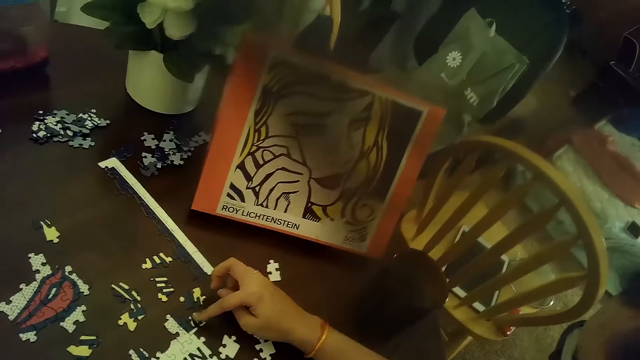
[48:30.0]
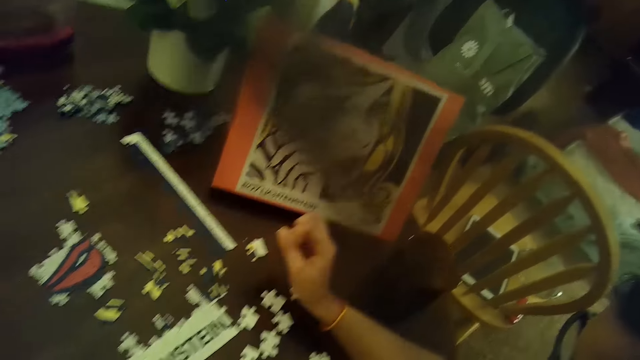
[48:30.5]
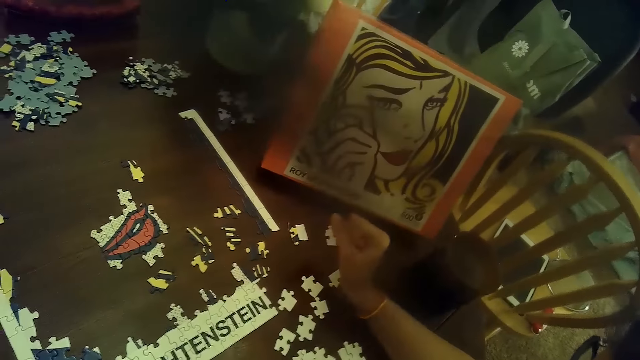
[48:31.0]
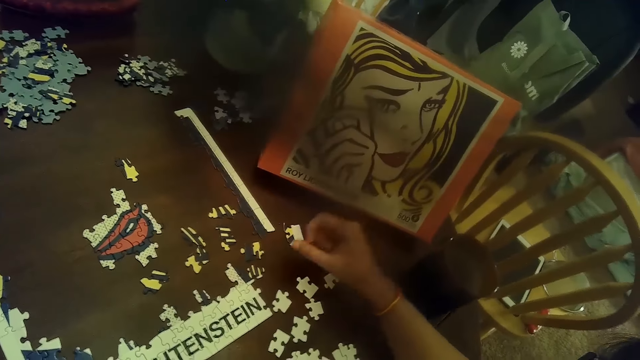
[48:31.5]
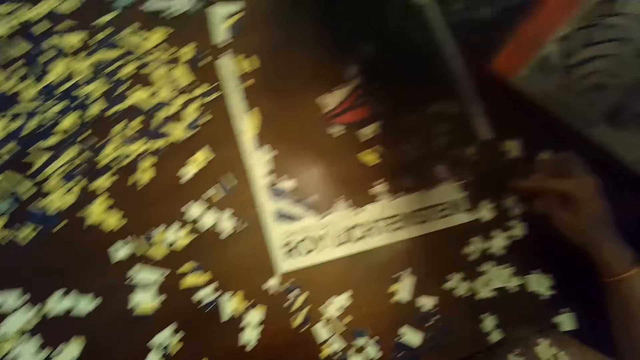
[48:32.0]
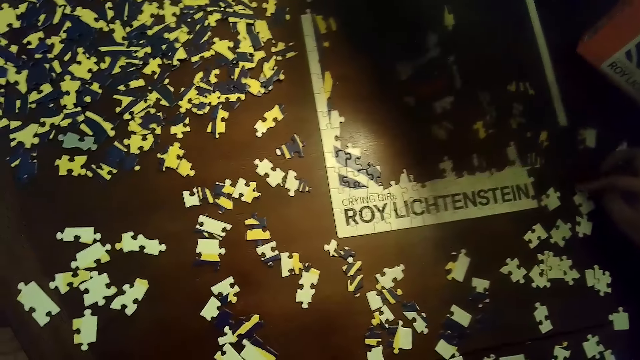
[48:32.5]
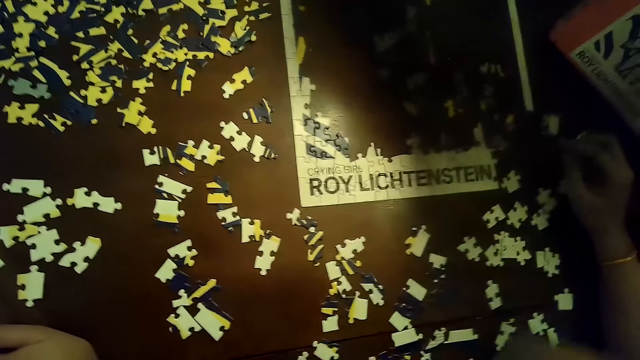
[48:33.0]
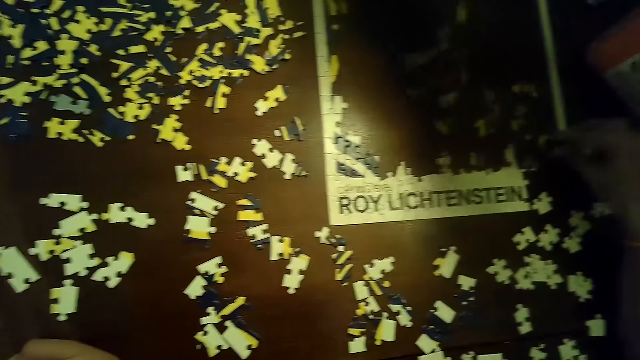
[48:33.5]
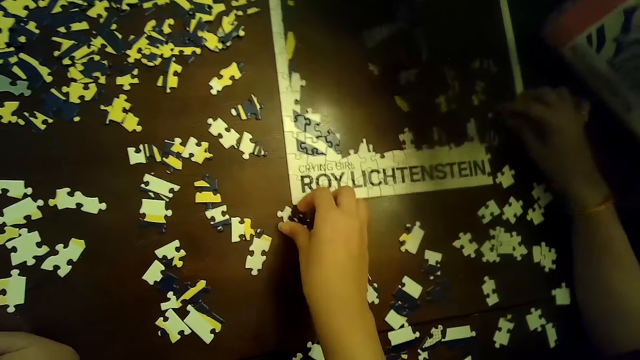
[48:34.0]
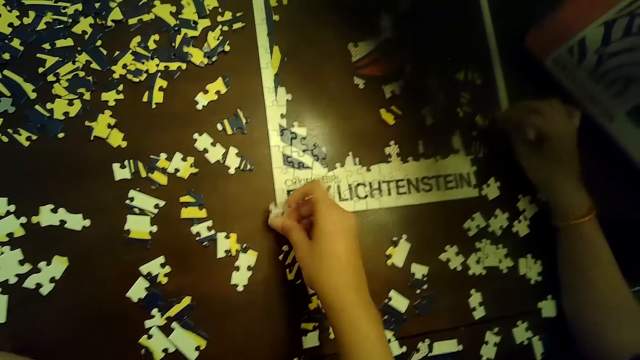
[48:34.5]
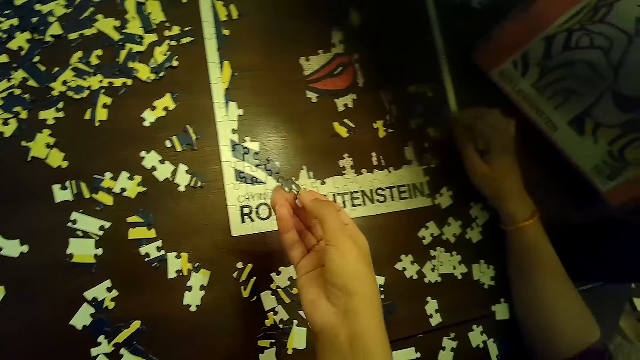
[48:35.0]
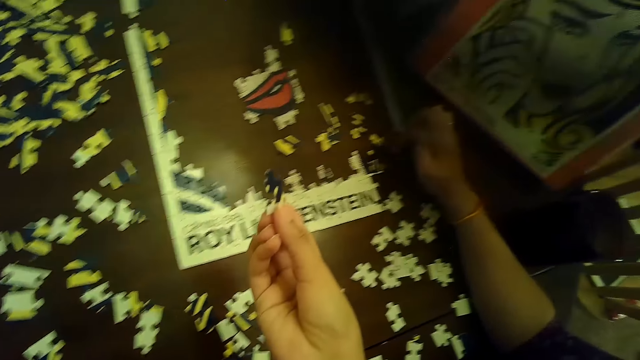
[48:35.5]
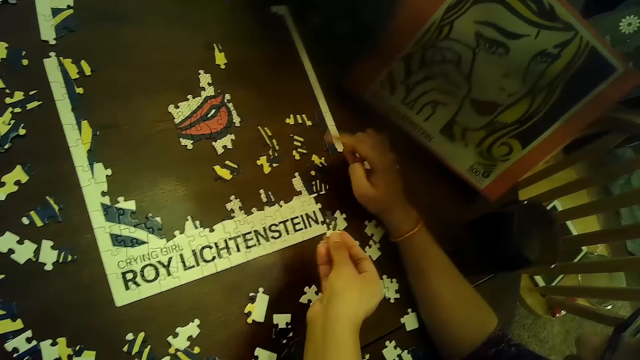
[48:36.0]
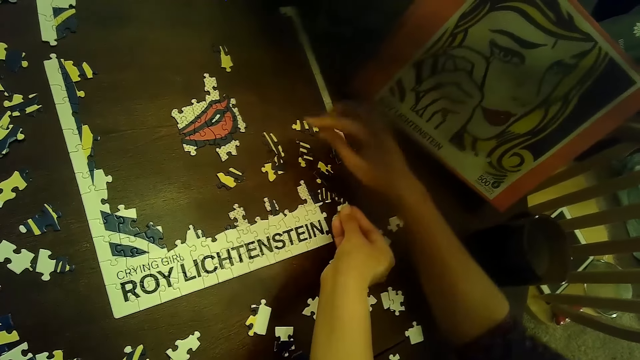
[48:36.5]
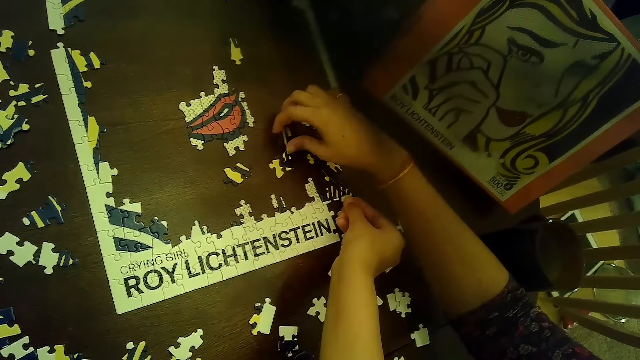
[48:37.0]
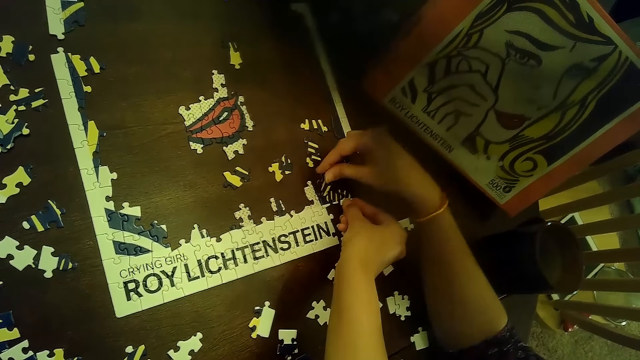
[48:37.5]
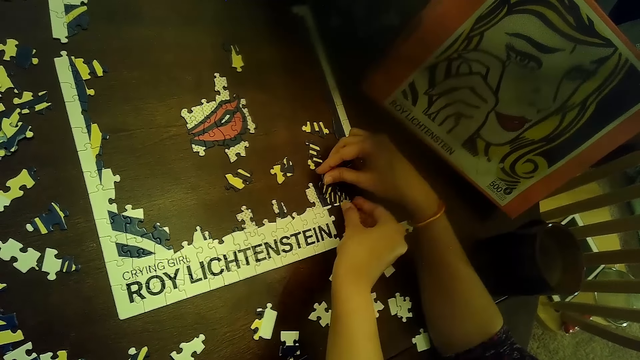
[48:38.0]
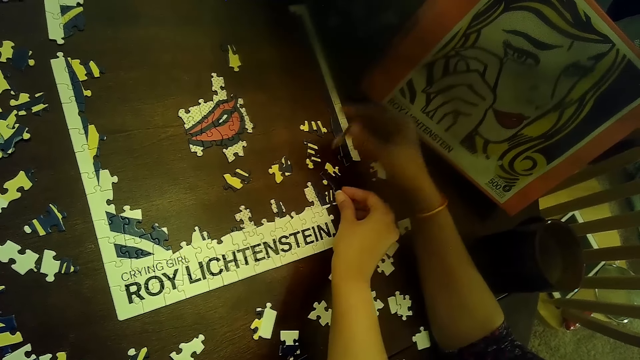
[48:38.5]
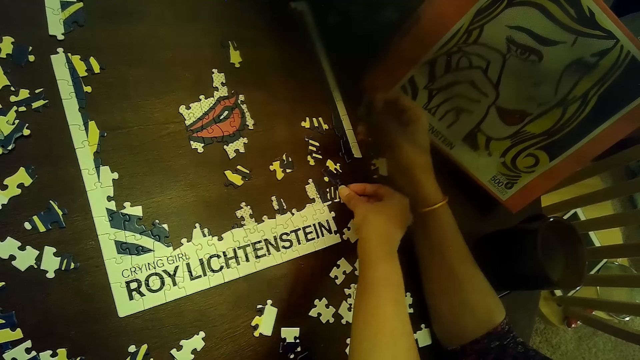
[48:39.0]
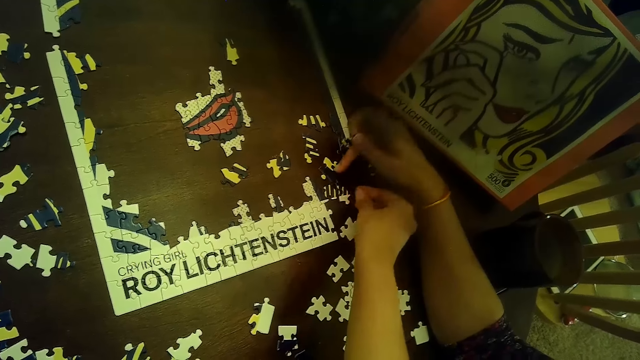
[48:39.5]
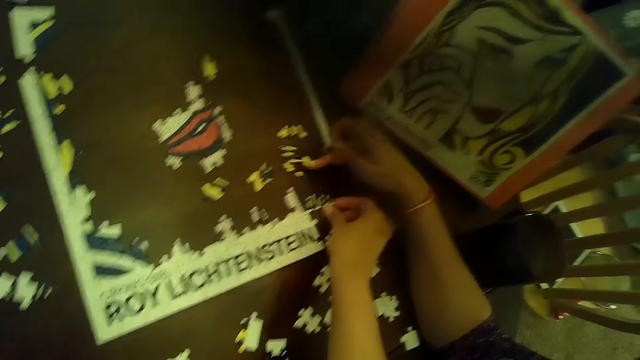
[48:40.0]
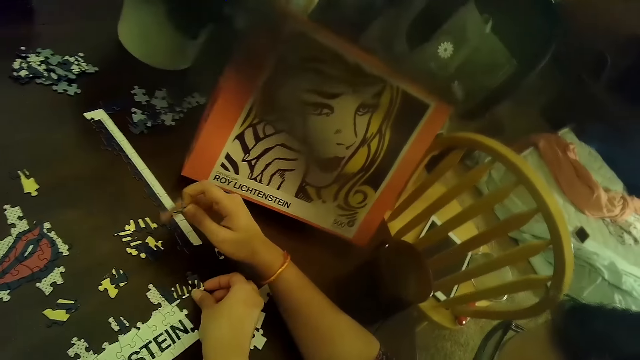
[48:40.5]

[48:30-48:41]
The woman taps a puzzle piece with her right hand. She moves puzzle pieces on the table with her right hand. She moves the puzzle piece with her right hand. The camera wearer picks the puzzle piece from the table with her right hand. She places the puzzle piece on the puzzle with her right hand. The woman picks the puzzle piece from the table with her right hand. She places the puzzle piece on the puzzle with her right hand. She removes the puzzle piece from the puzzle with her right hand.

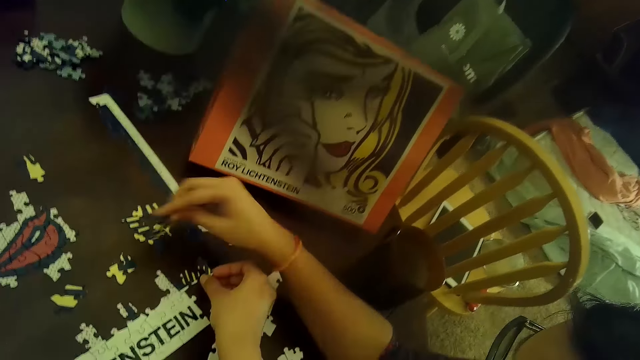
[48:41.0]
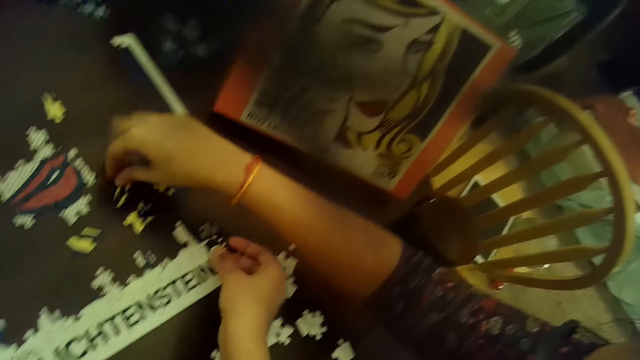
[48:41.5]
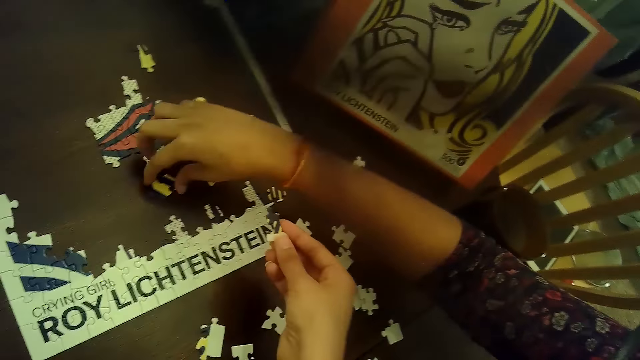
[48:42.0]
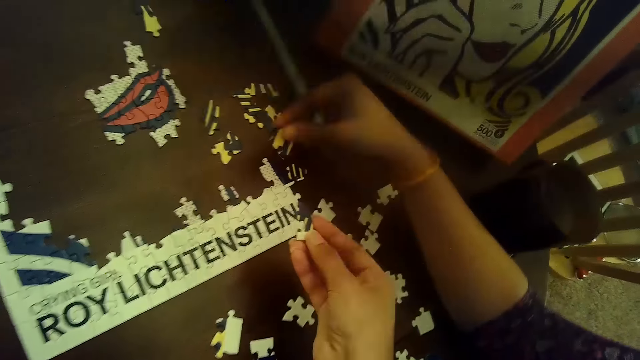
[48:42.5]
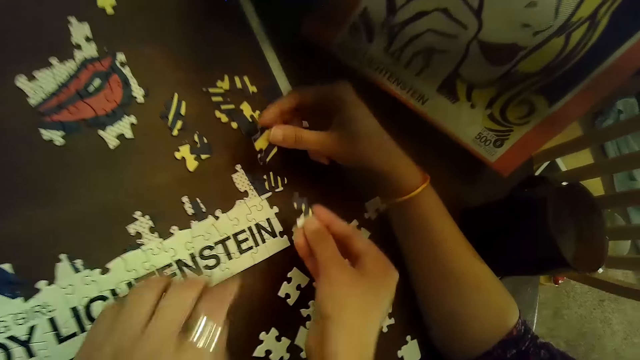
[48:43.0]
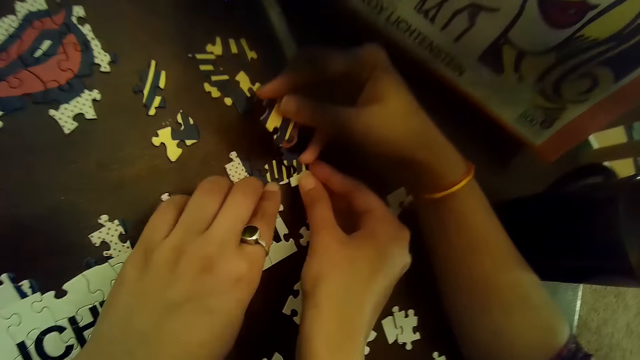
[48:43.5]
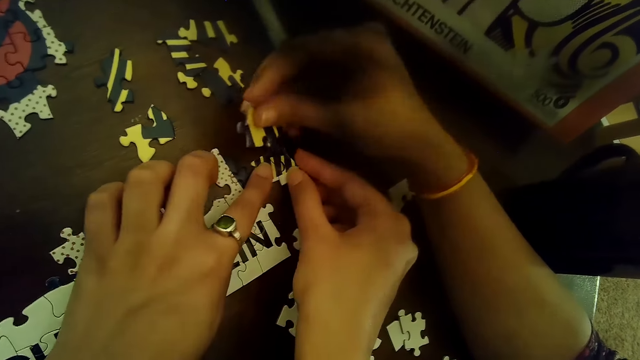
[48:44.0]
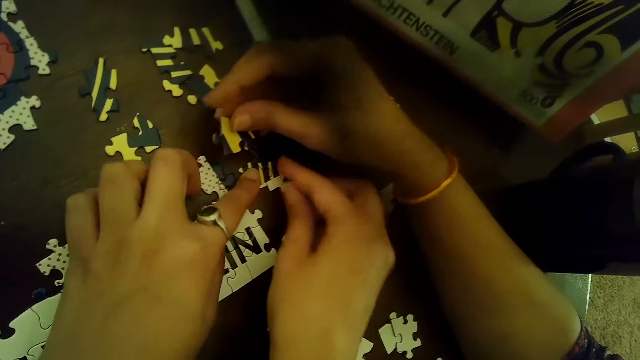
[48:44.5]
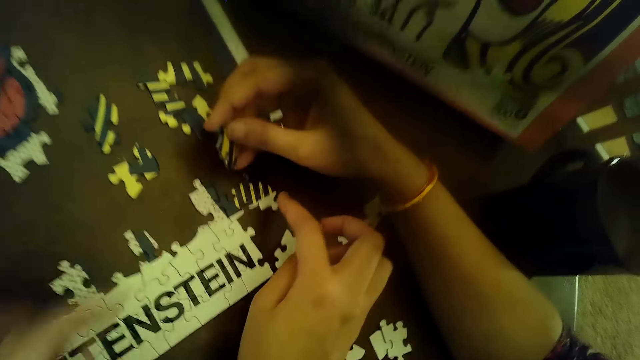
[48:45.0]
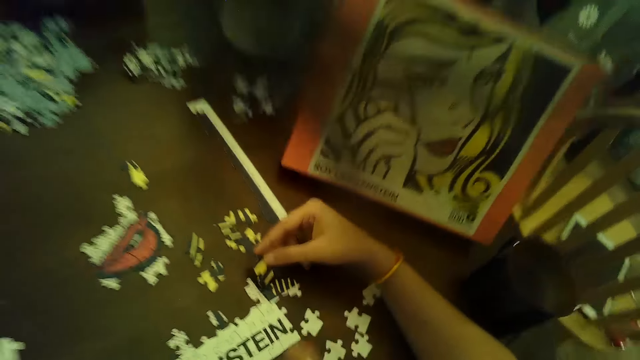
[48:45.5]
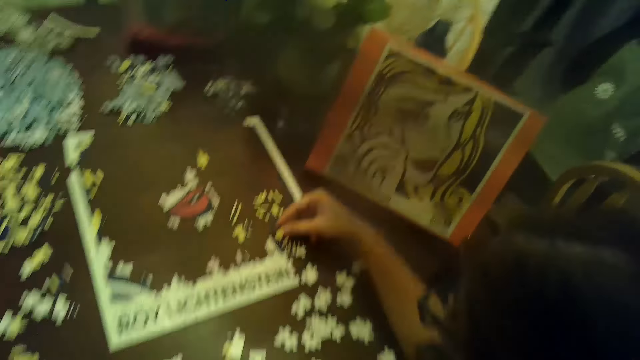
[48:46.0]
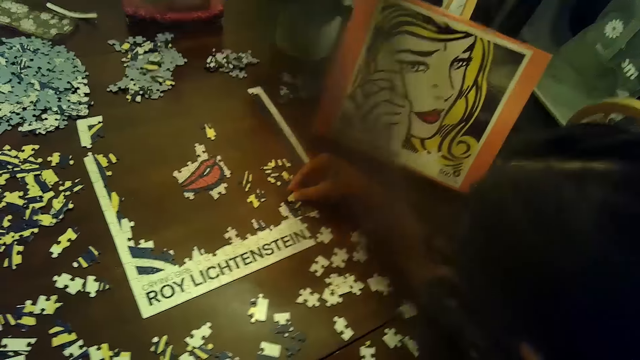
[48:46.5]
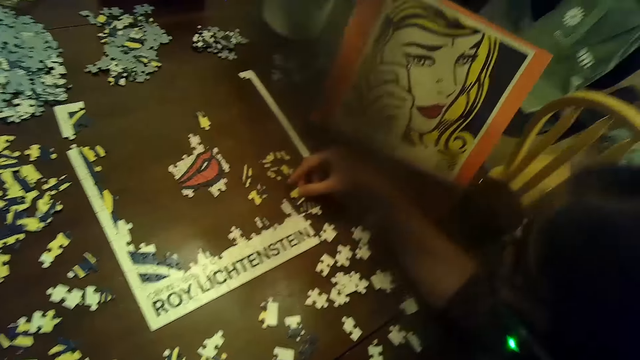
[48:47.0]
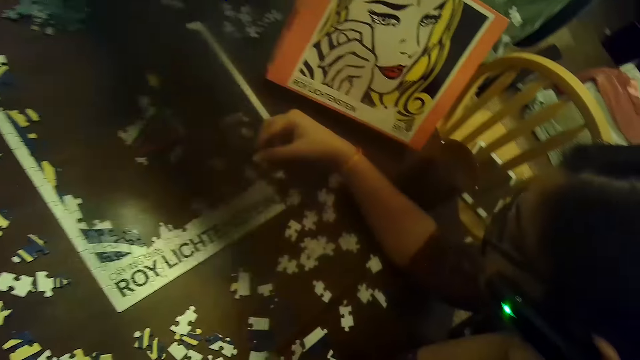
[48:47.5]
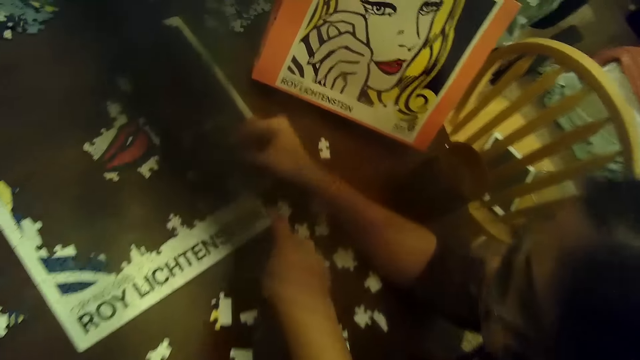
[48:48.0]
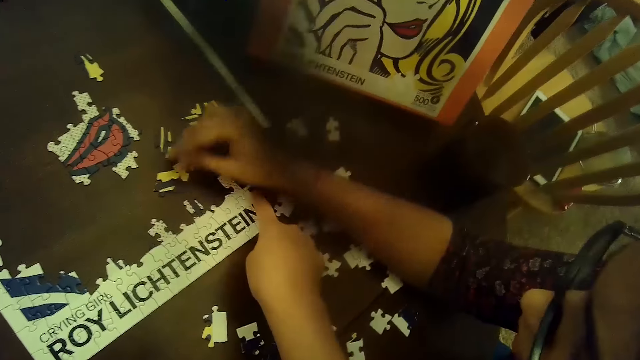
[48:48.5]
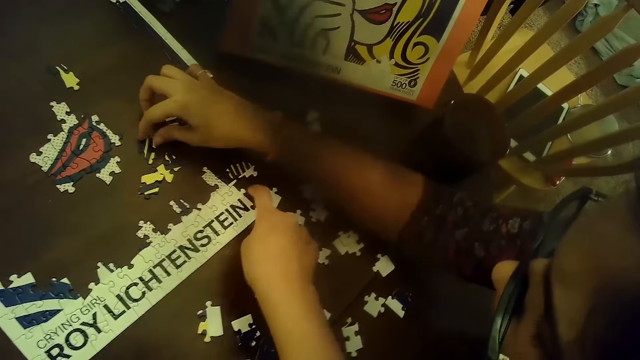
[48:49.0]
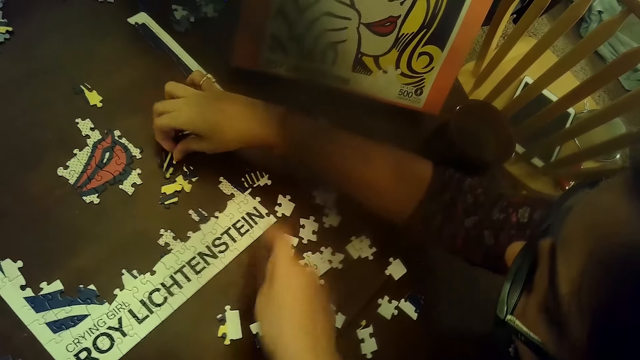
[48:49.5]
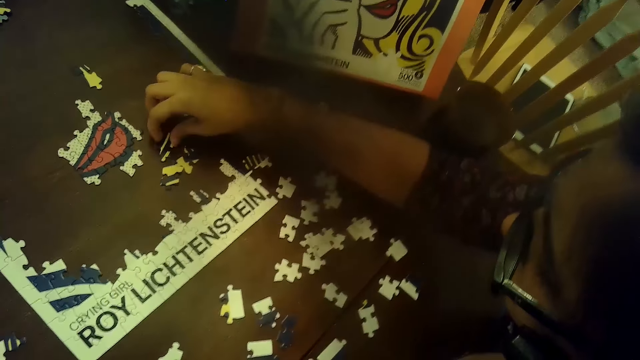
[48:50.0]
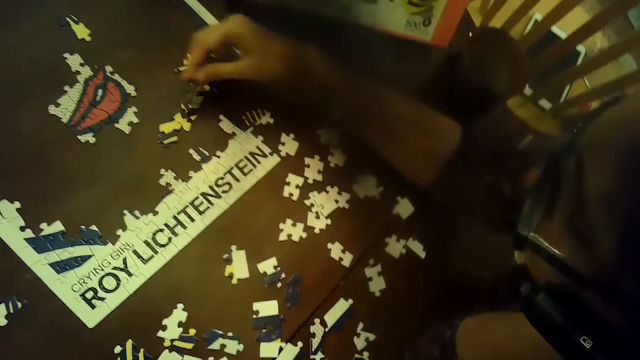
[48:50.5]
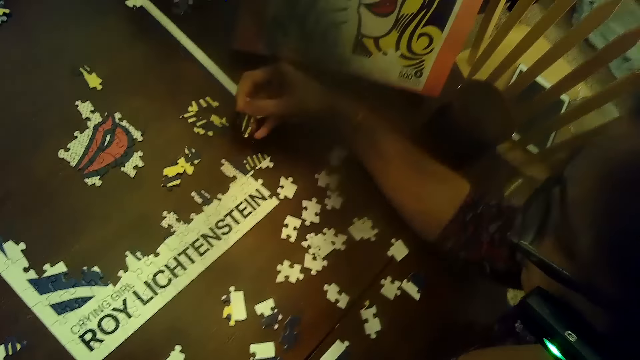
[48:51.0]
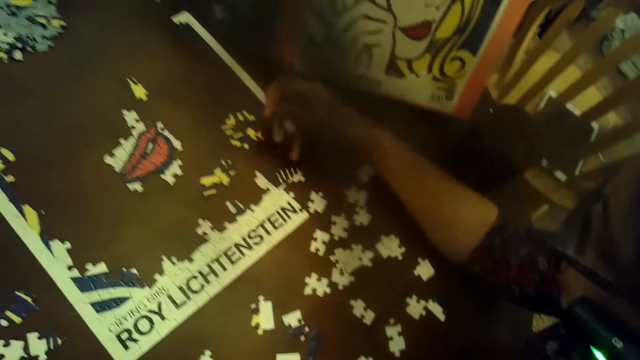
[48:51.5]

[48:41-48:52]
The woman places a puzzle piece or card on the table with her right hand. She picks the puzzle piece from the table with her right hand. The camera wearer connects the puzzle piece to the puzzle with both hands. The woman puts the card on the puzzle. The camera wearer taps on a part of the puzzle with her right hand. The woman places the puzzle piece on the table with her right hand. She picks the puzzle piece from the table with her right hand.
